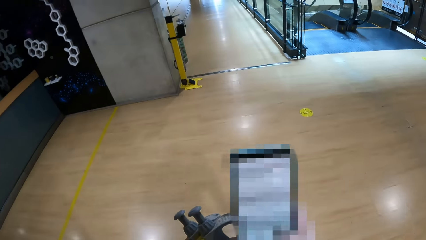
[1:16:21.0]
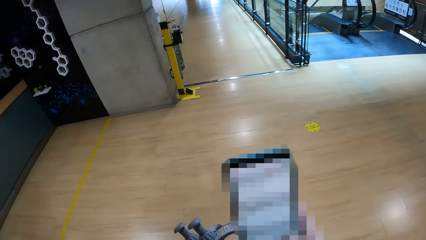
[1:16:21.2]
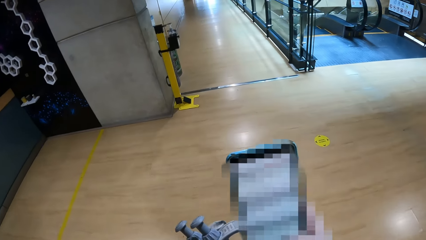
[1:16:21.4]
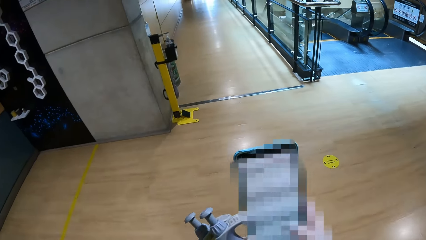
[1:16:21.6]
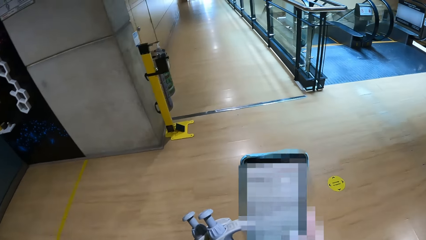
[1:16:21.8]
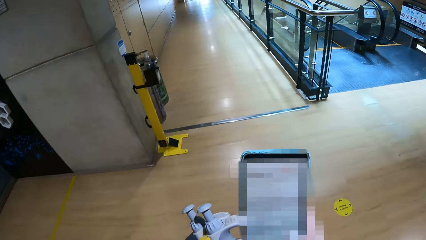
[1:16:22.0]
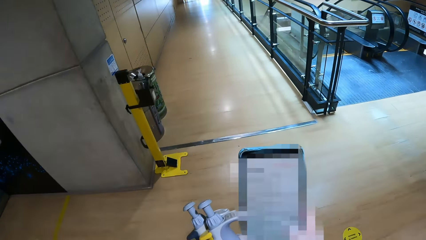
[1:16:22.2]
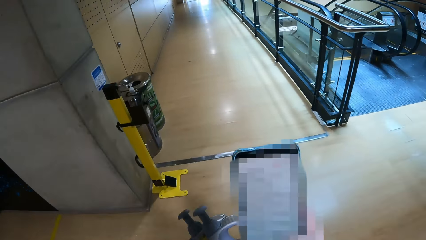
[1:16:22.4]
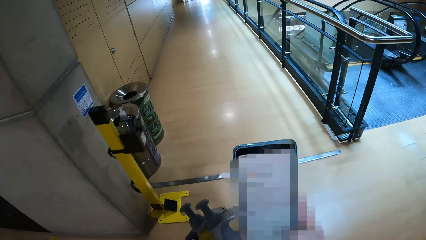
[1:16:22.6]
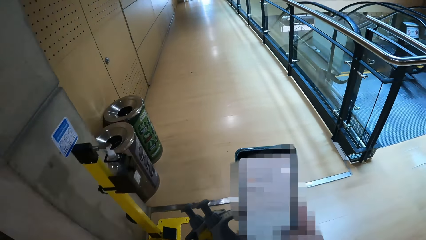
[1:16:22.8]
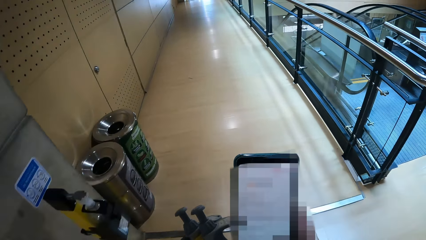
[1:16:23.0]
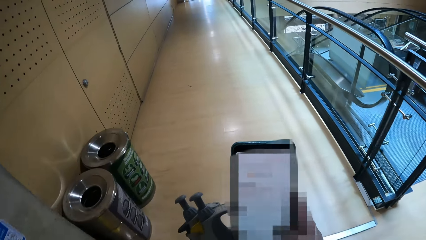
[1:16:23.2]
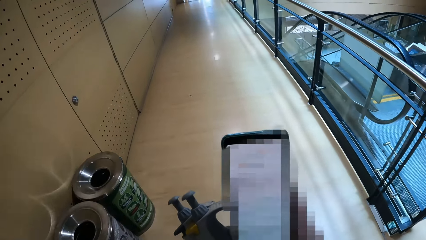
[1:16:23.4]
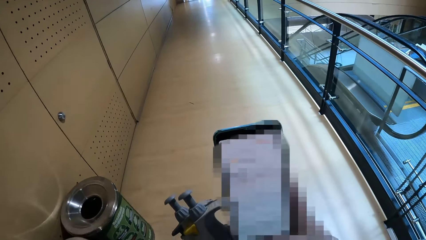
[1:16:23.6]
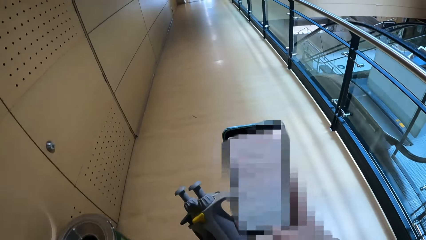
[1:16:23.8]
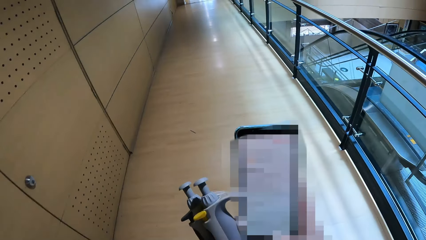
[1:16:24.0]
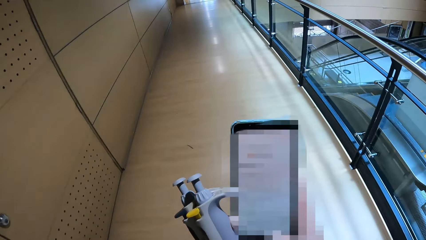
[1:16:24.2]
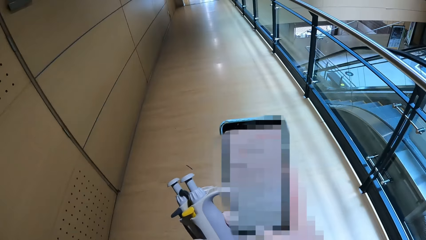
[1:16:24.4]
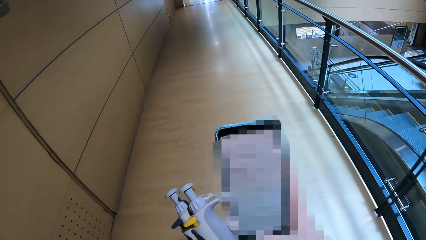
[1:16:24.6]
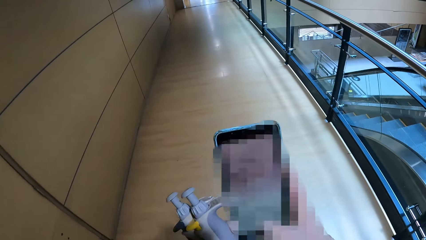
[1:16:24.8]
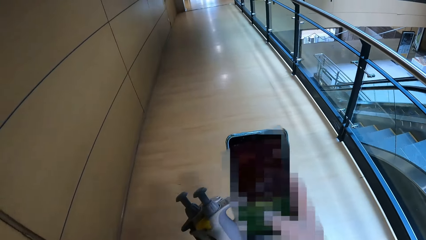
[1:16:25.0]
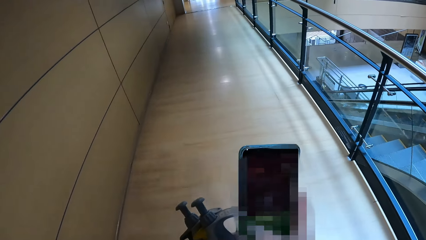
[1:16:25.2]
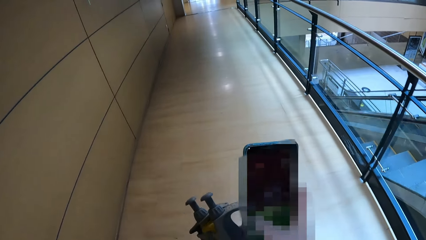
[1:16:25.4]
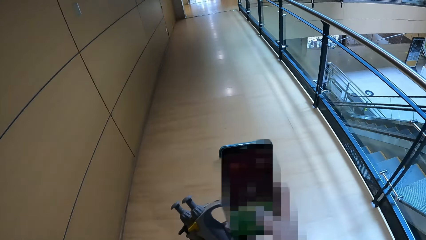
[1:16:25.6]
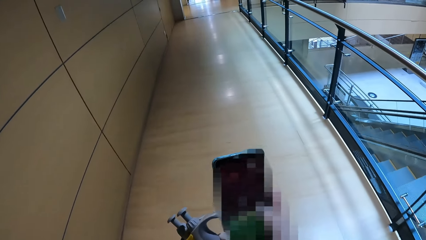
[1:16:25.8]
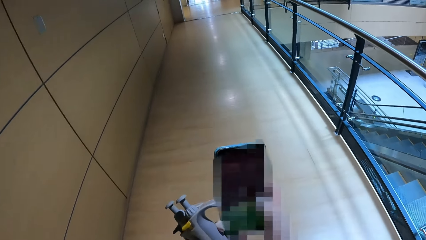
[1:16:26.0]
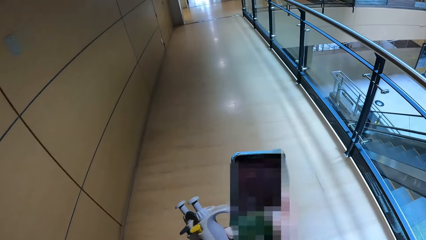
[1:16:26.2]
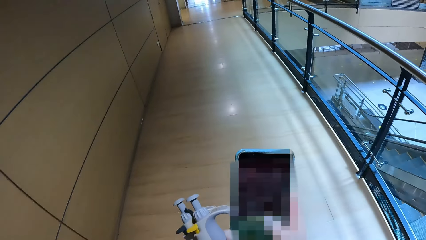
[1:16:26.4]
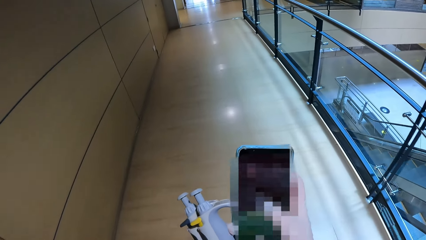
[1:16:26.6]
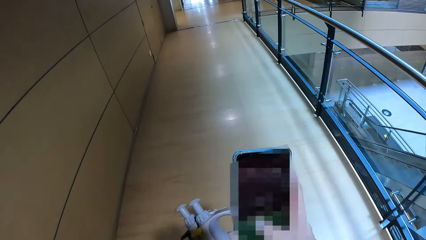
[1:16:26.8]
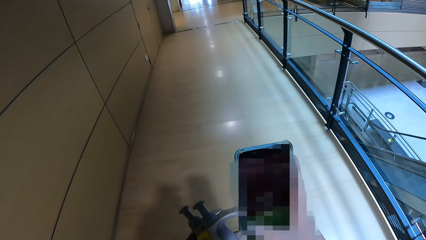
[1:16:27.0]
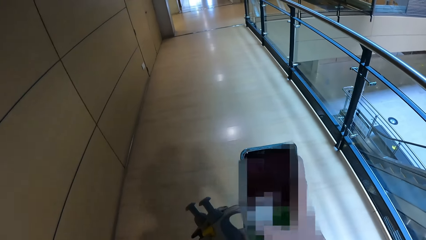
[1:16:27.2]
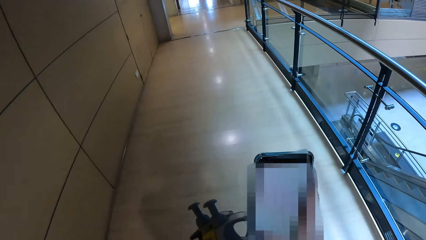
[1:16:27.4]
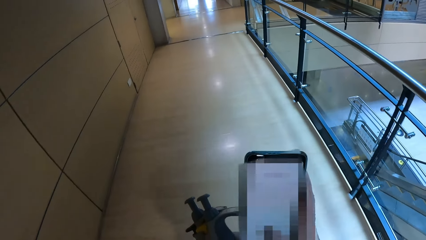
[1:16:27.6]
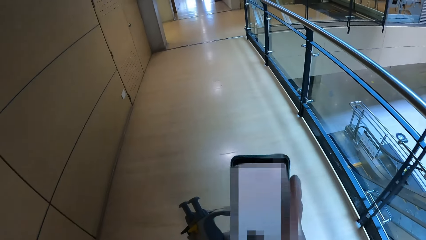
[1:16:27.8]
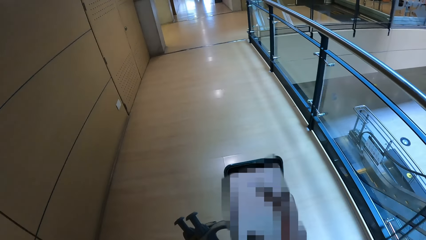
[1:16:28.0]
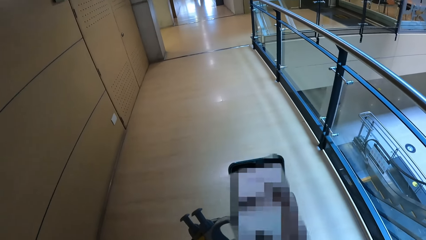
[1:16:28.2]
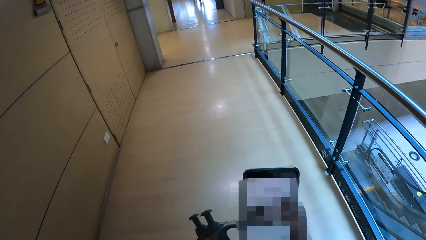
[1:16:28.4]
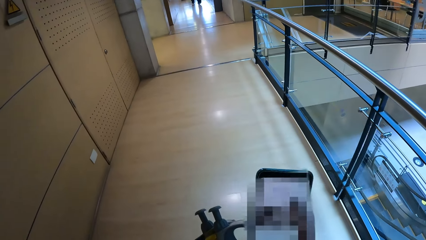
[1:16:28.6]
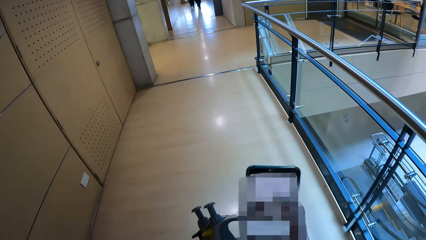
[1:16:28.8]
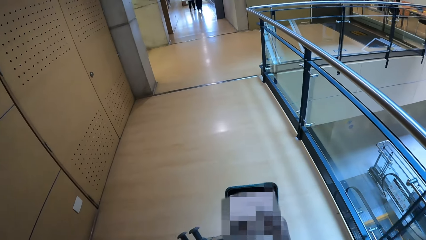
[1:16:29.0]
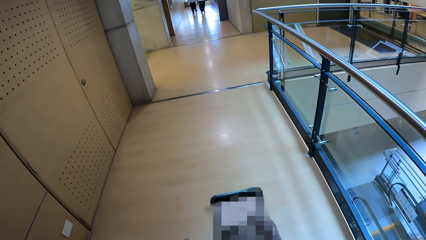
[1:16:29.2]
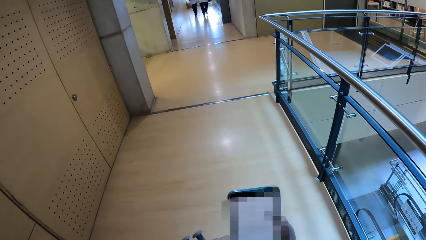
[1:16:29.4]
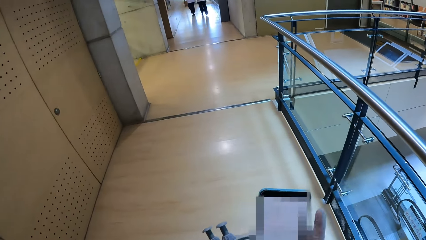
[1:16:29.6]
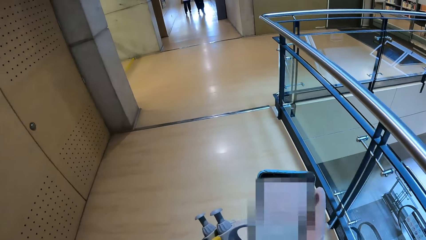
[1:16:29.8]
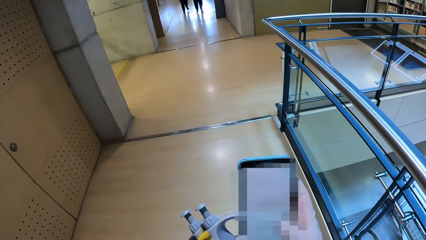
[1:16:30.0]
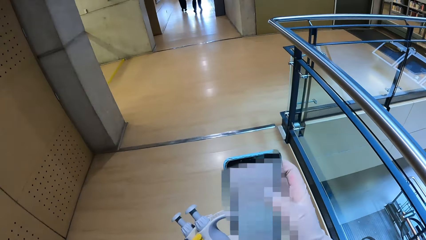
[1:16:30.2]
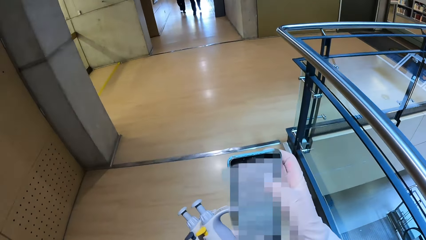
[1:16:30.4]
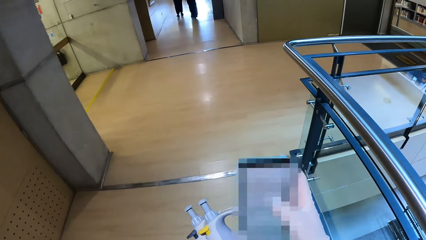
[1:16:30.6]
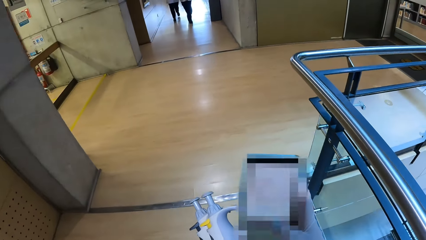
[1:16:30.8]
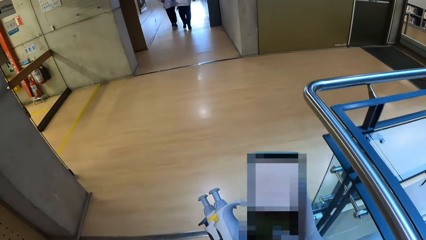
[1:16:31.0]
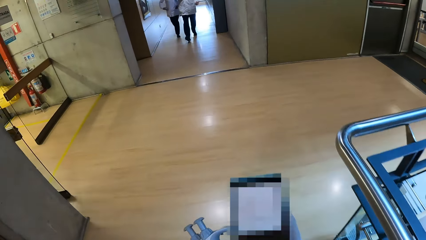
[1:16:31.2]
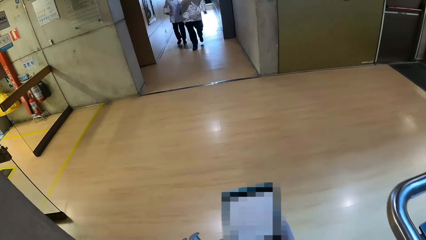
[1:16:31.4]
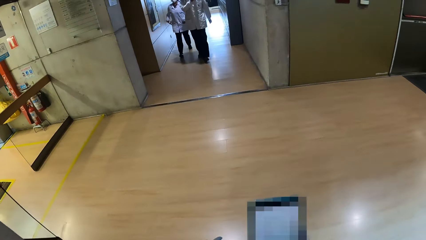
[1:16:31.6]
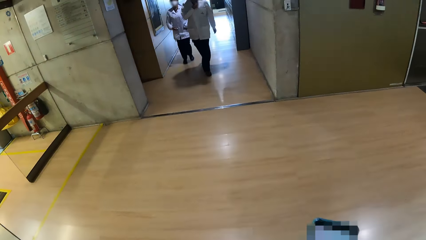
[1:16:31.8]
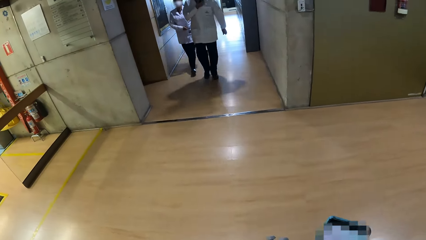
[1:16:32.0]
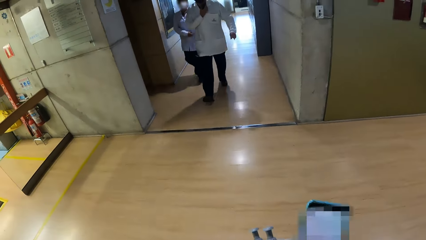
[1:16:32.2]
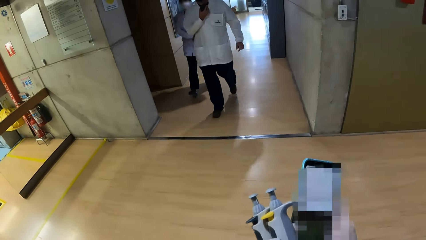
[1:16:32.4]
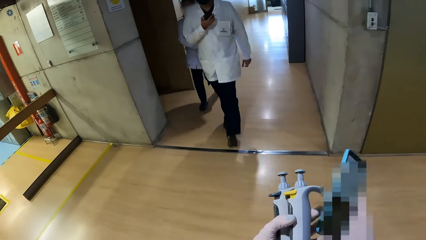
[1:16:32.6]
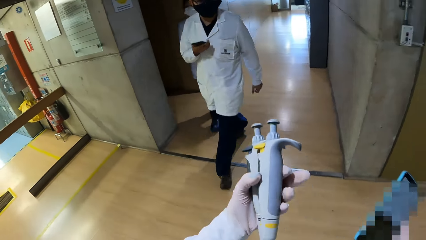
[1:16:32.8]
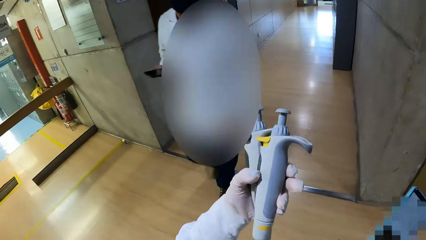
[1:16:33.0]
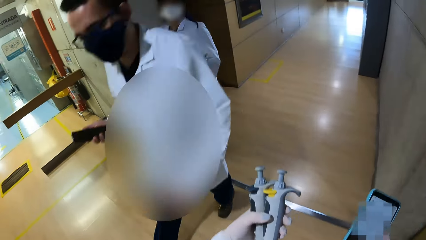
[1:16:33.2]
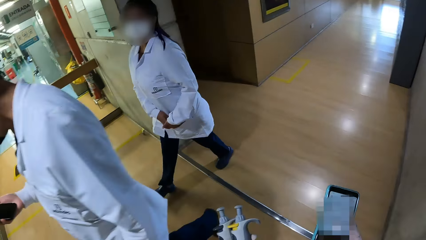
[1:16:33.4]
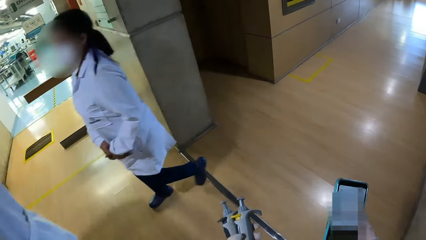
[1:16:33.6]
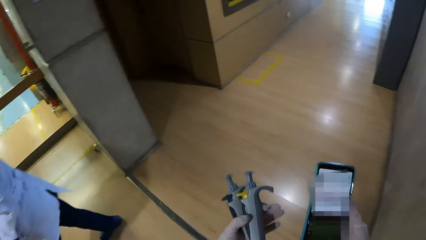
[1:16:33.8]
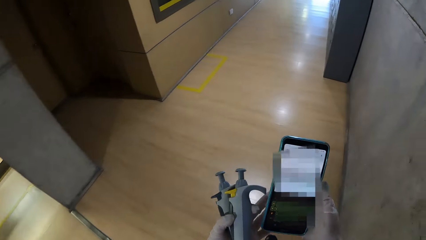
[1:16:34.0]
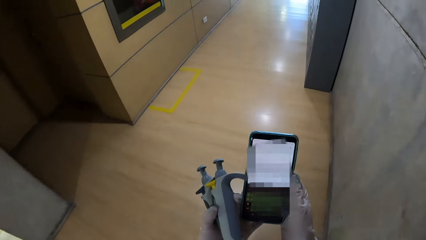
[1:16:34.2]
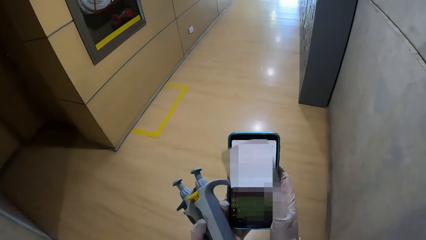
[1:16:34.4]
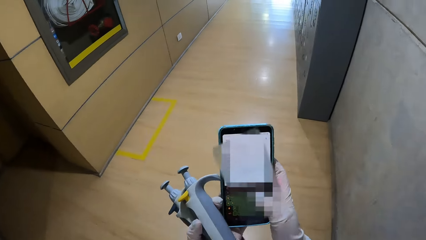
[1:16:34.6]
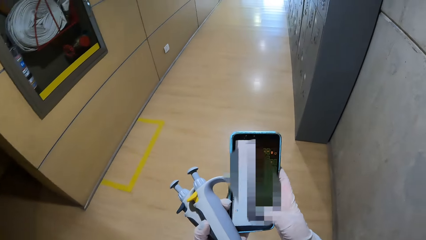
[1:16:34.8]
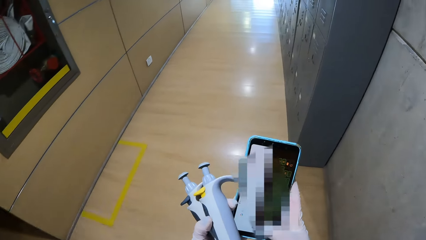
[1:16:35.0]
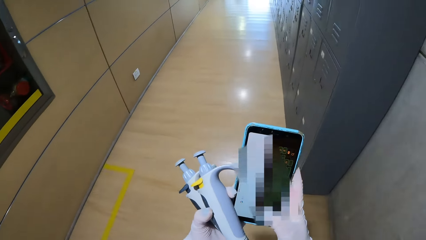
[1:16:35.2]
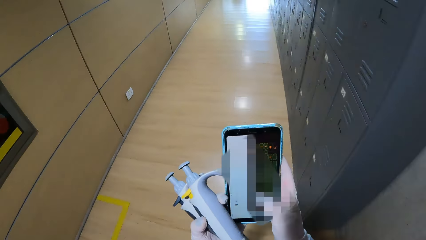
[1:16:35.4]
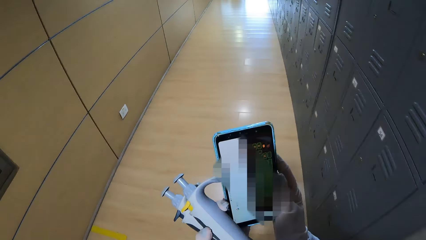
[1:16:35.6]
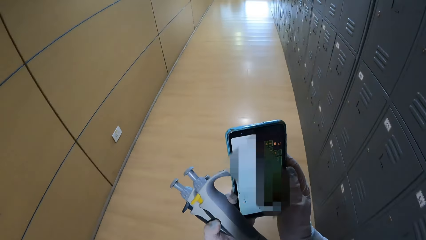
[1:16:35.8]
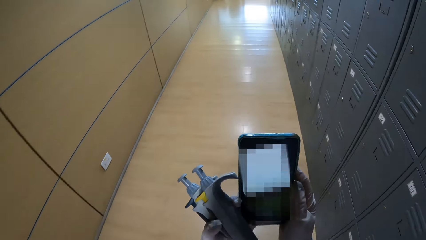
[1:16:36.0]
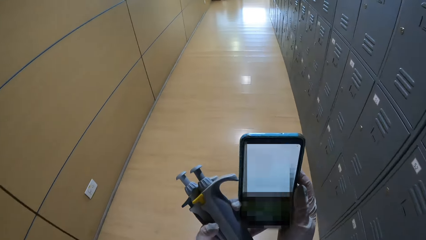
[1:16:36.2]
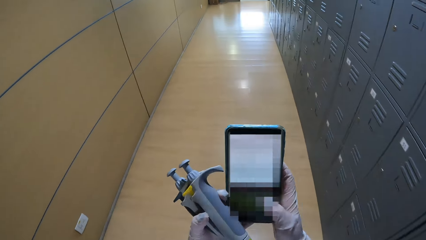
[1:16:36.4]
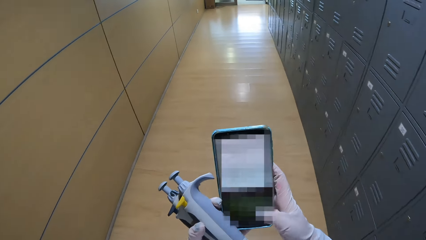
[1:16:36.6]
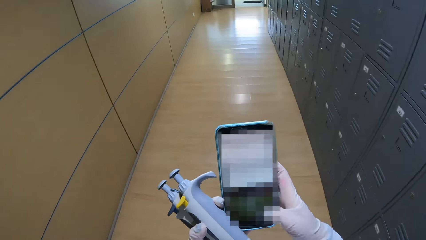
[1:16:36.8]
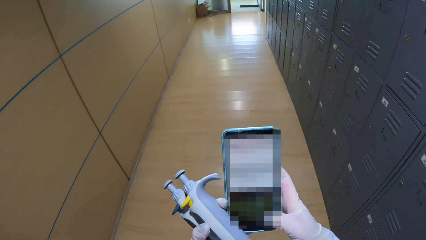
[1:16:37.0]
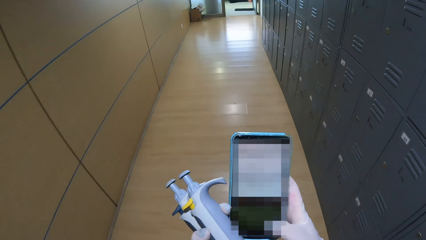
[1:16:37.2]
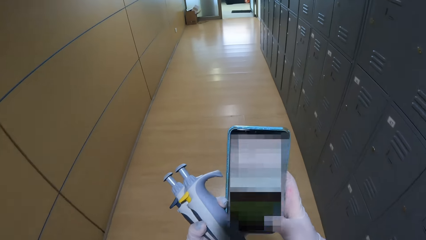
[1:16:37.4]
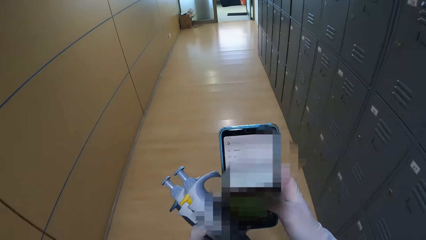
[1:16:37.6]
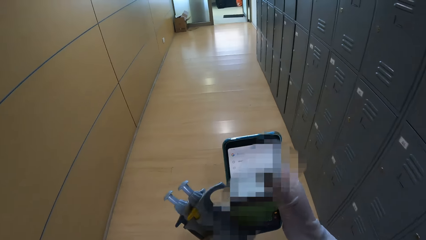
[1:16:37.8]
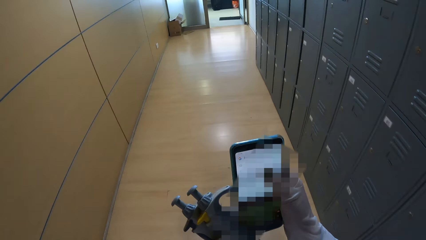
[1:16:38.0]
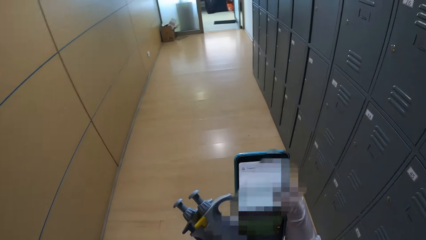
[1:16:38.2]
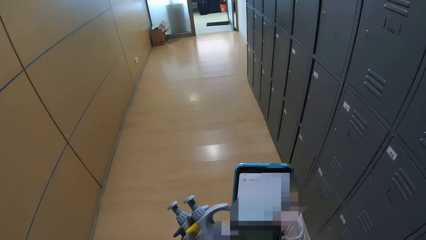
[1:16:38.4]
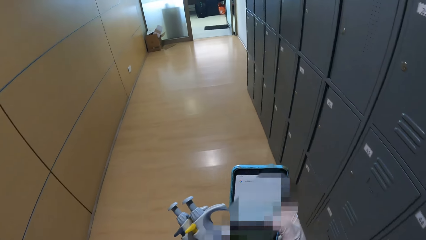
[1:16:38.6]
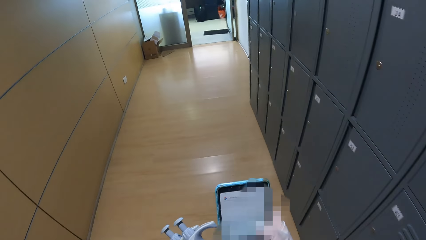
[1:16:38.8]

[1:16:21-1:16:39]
The camera wearer walks past a man and a woman. She operates the phone with her right hand.
